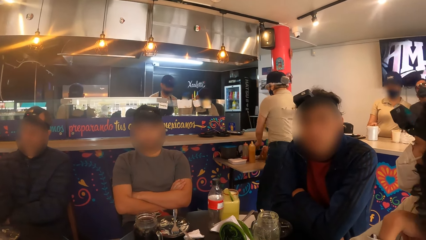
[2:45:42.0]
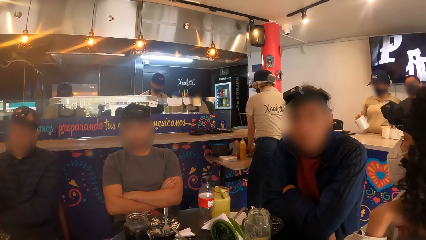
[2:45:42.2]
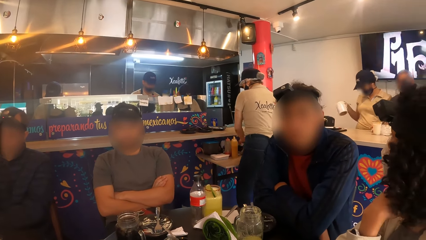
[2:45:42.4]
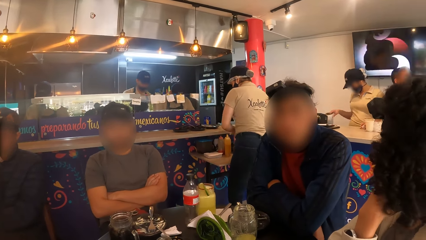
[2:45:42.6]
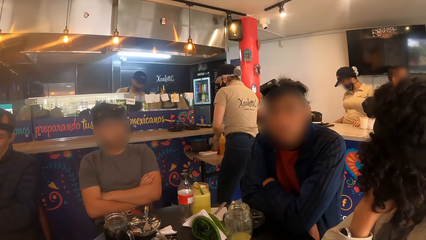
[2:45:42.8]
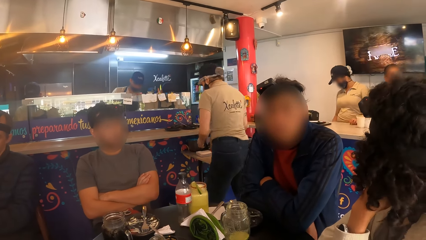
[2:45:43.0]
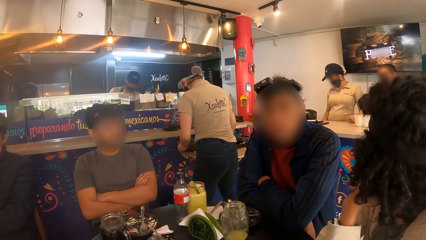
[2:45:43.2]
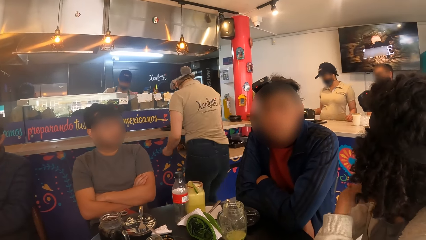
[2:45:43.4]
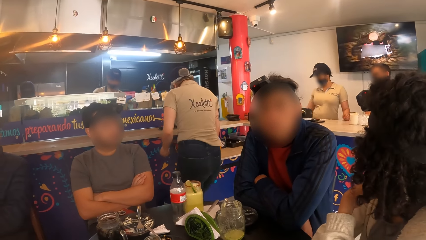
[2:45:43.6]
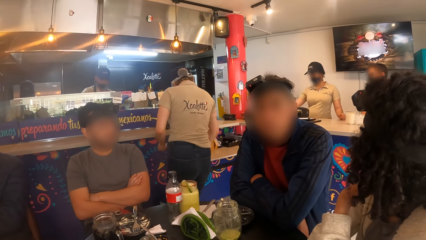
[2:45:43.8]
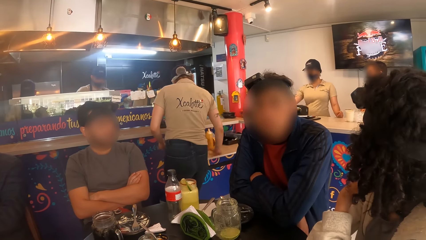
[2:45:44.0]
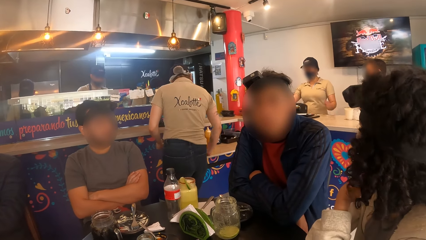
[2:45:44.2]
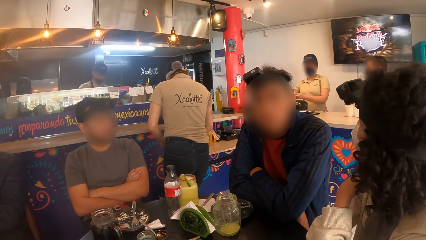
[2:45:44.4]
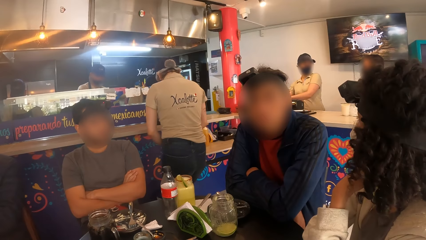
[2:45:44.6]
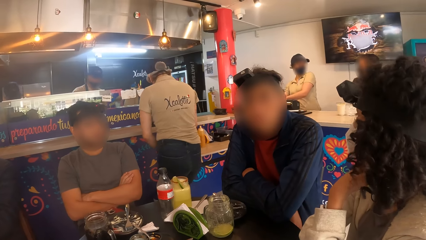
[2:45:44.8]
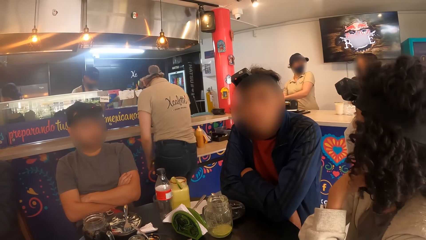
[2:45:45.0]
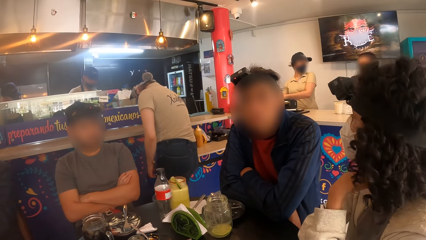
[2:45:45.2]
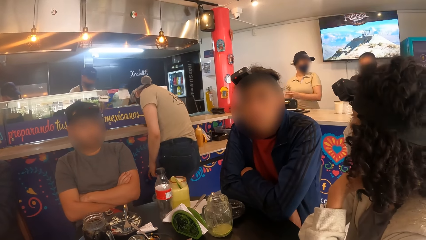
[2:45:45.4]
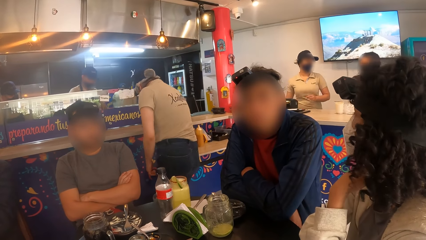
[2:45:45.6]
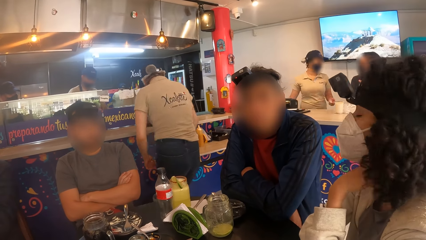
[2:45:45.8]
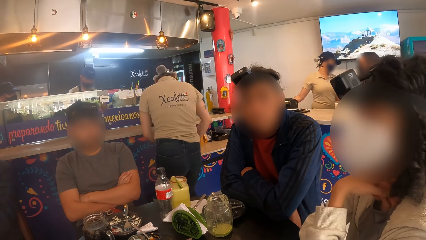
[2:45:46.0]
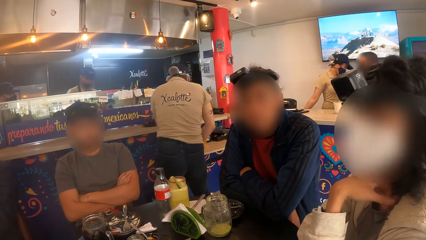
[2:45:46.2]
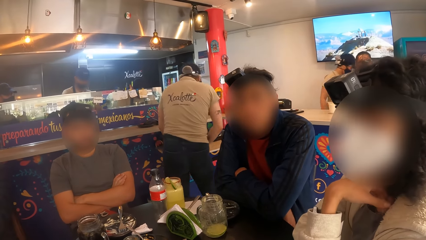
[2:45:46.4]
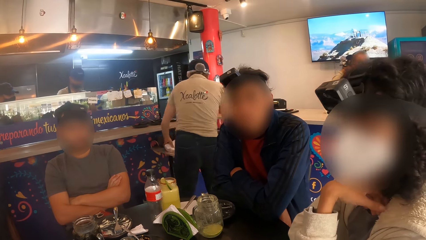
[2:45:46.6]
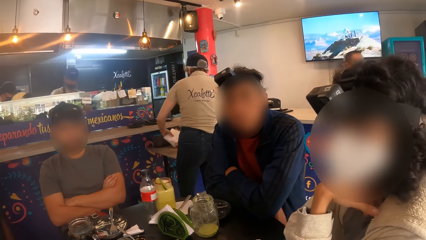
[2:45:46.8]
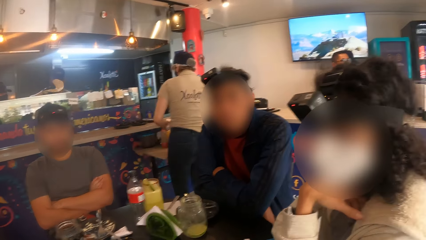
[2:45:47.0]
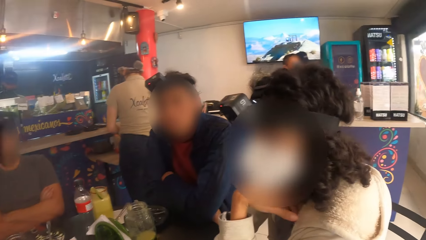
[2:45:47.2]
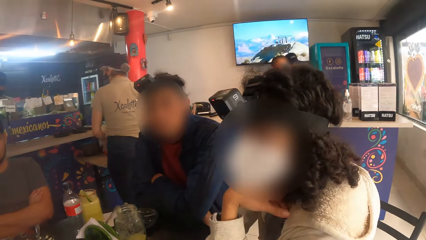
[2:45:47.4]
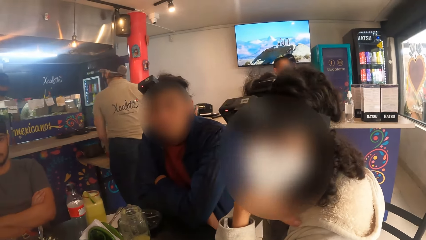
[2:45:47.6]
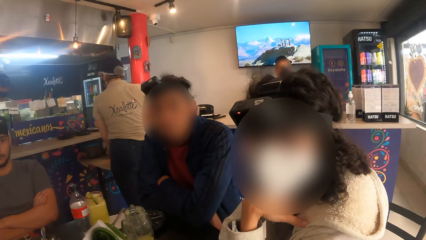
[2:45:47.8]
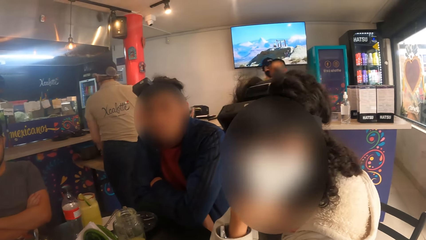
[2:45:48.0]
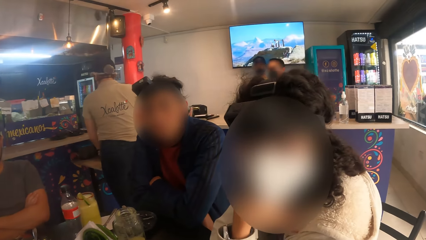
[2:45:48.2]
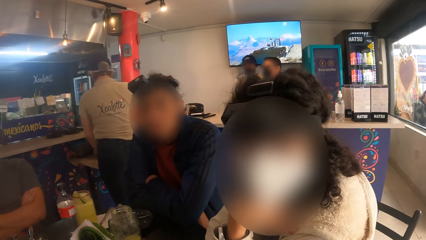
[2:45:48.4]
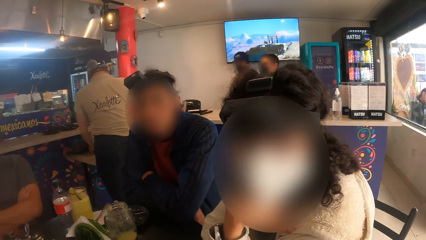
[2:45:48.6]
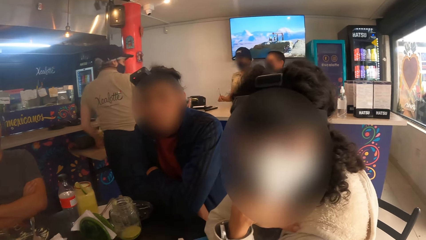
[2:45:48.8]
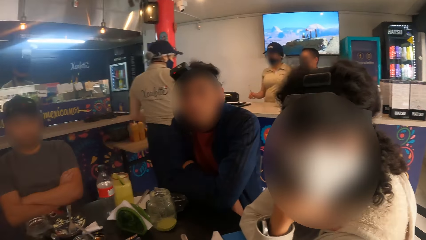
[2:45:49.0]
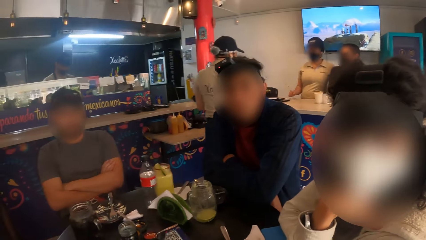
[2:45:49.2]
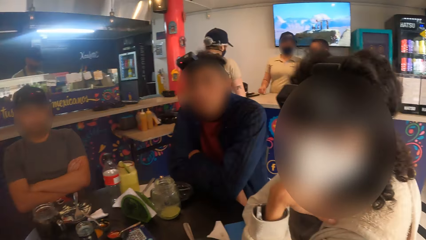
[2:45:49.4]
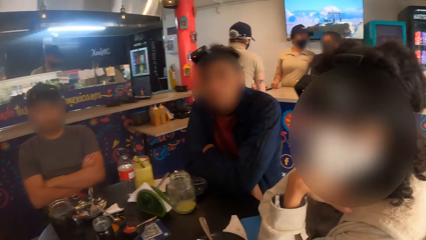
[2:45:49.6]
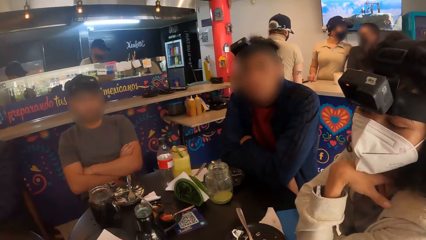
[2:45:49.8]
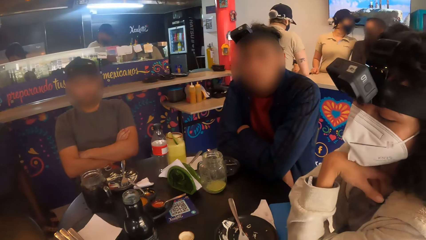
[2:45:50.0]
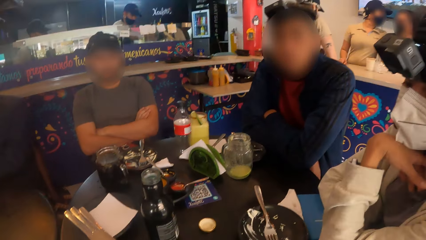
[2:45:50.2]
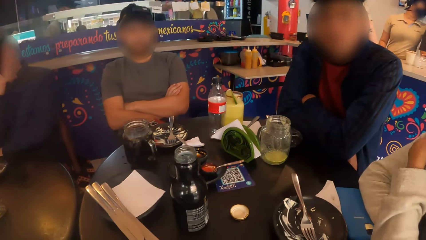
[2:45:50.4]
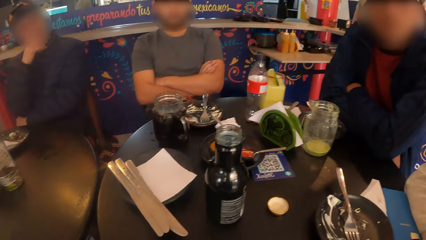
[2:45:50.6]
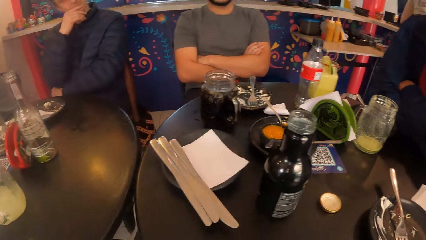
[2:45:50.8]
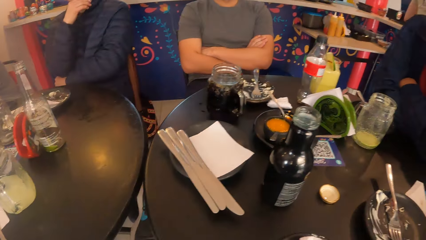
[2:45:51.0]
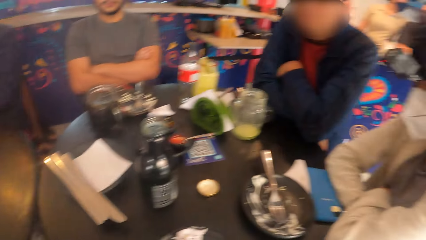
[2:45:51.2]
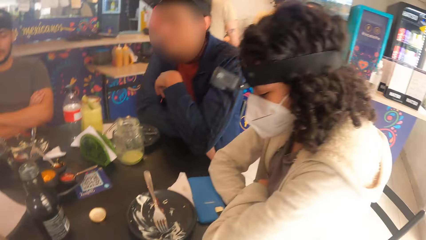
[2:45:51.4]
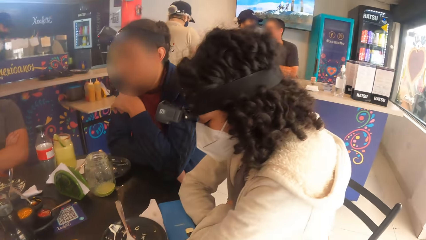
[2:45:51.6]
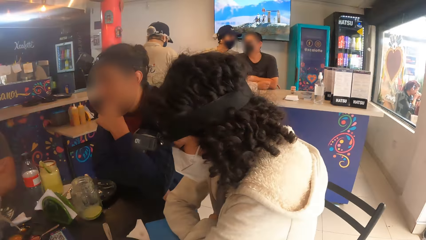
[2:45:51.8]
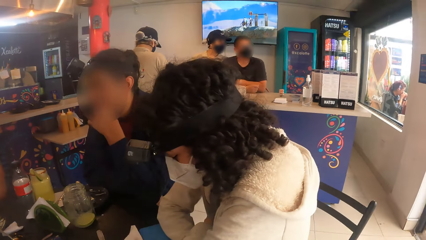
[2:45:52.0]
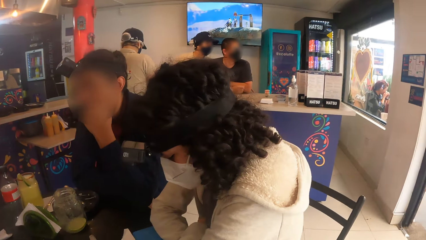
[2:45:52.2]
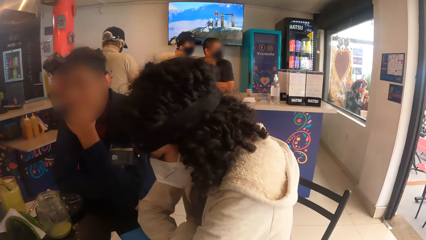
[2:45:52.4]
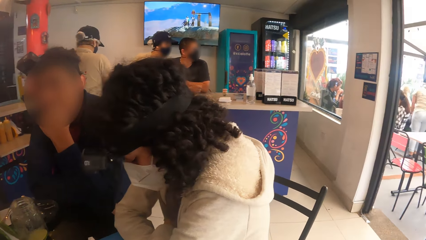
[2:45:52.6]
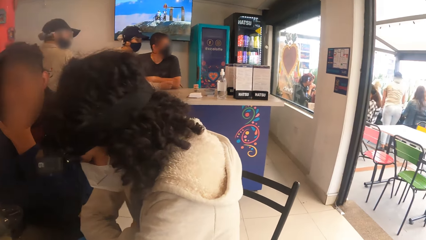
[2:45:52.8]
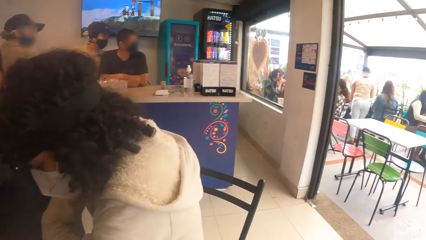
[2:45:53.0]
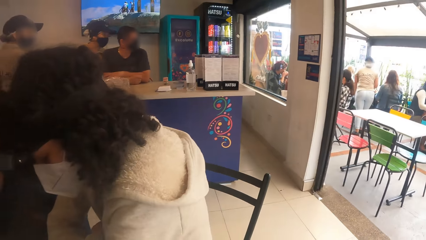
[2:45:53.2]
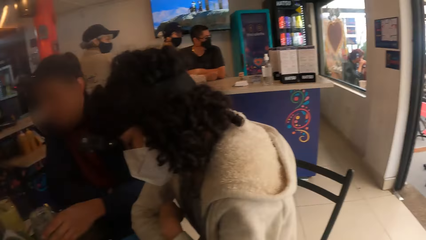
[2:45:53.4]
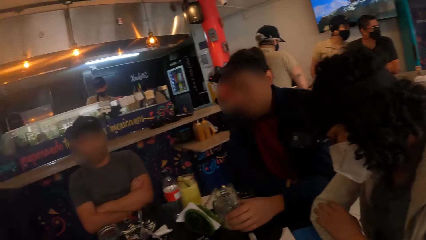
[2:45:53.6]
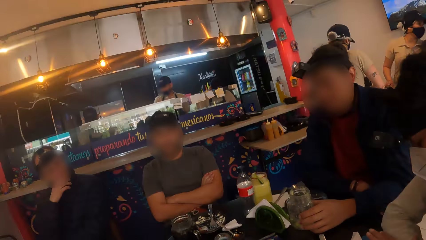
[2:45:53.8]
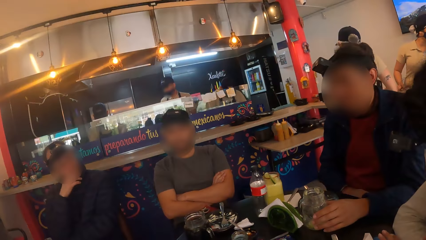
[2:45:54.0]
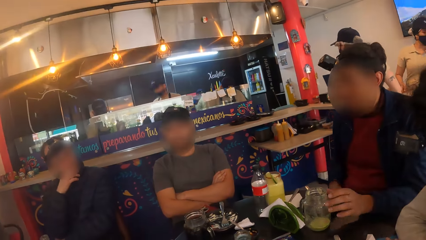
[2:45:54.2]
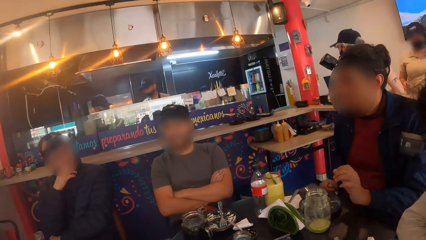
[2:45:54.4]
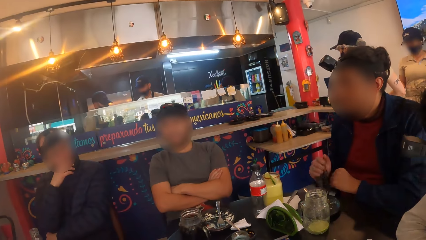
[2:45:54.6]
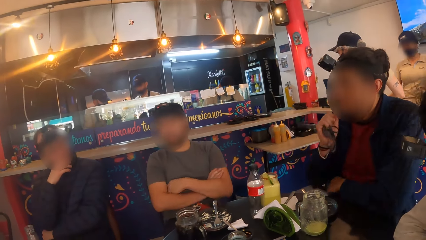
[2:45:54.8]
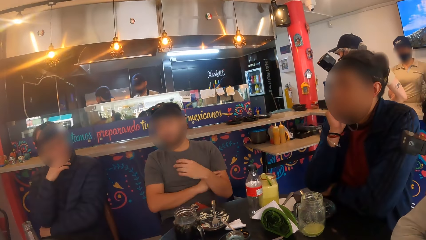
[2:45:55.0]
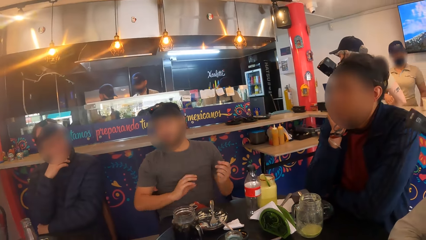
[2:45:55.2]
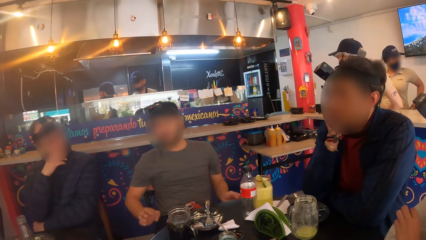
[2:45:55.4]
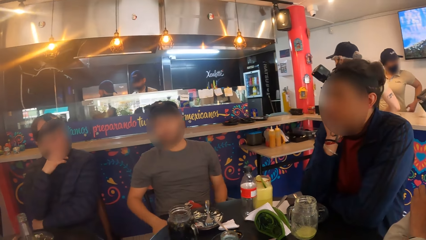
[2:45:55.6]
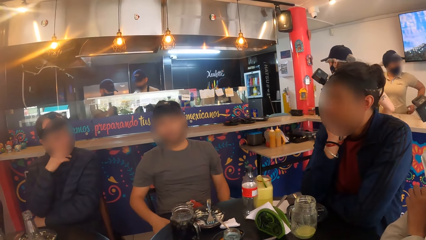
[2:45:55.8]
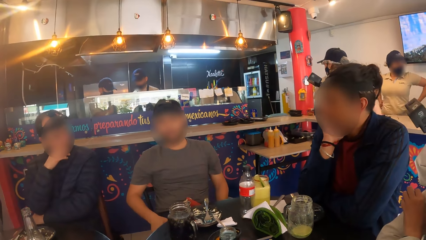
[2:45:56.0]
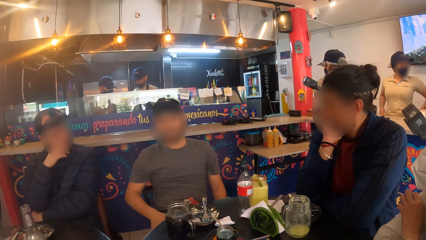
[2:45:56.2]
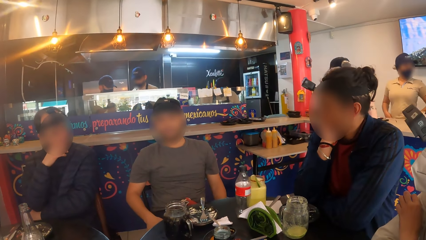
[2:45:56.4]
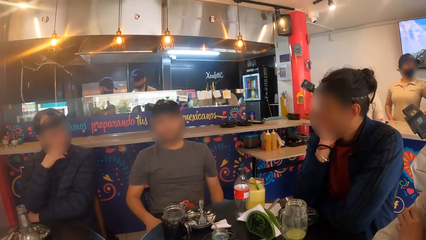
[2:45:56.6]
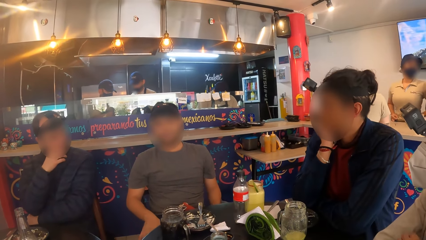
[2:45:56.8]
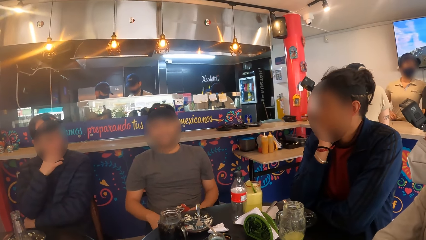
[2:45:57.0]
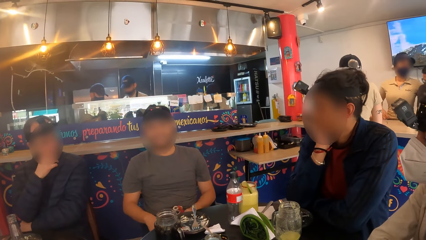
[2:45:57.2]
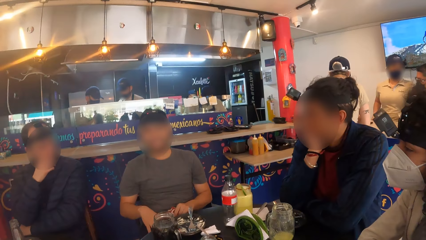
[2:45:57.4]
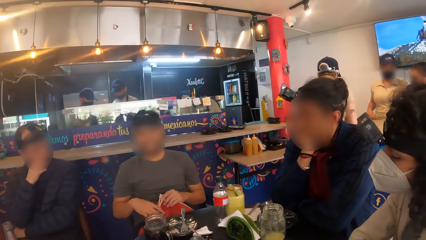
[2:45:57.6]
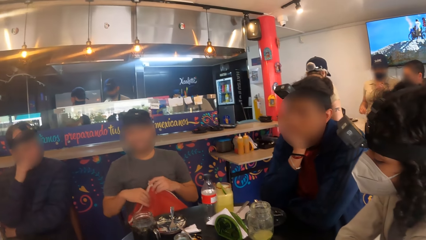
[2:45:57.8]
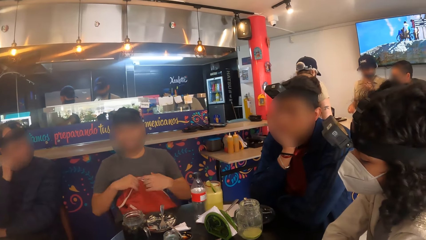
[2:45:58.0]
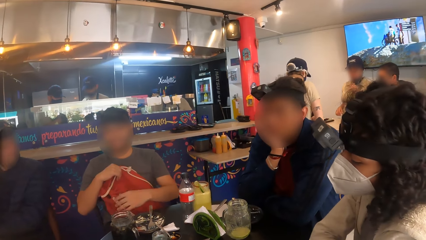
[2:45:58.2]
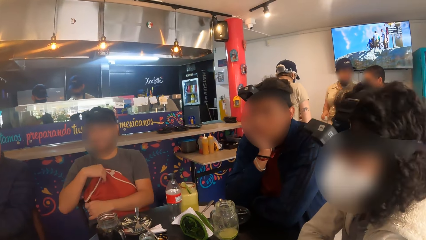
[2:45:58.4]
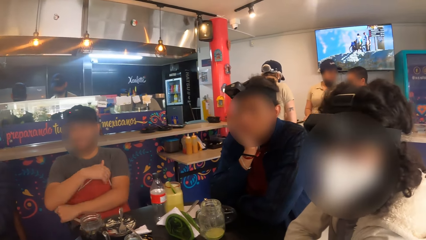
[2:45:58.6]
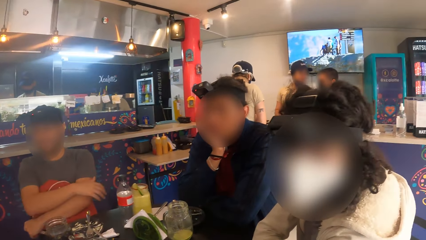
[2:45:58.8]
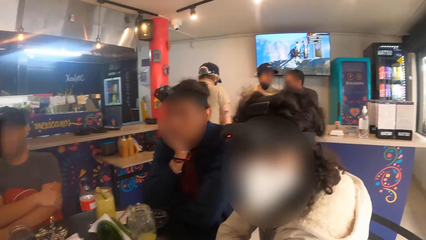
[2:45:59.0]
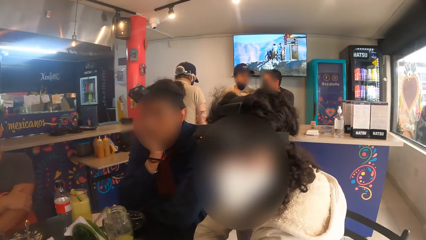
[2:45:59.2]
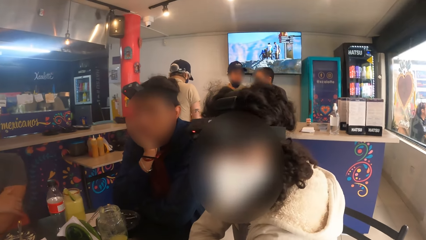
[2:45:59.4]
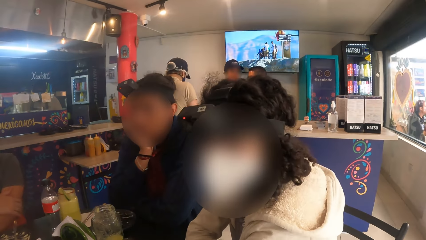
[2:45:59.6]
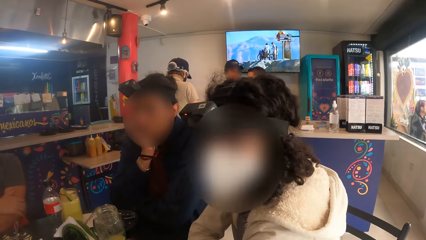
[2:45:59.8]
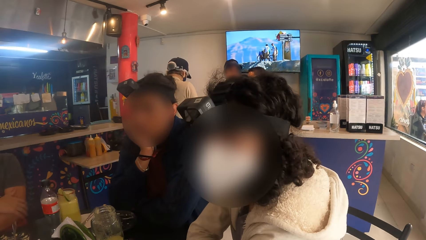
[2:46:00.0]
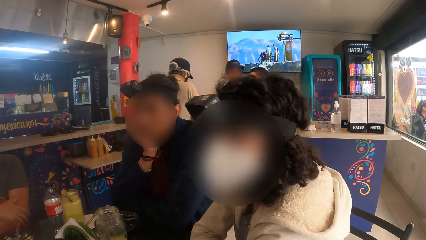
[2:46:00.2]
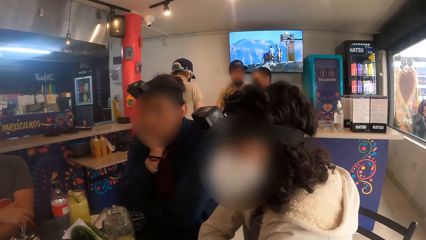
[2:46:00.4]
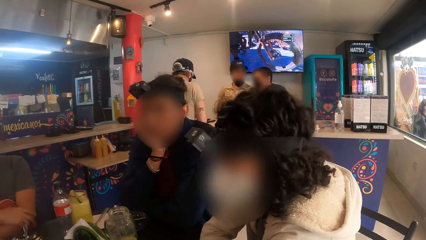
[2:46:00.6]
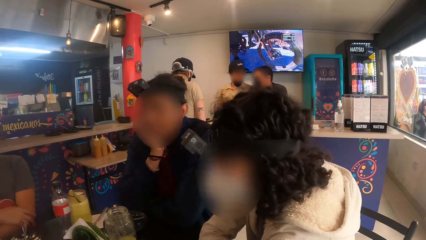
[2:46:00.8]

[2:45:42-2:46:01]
A person wipes the counter shelf. A man holds a bag on his lap with his hands. Another person talks to the camera wearer. A third person looks at a fourth person. The second person touches his bag.
